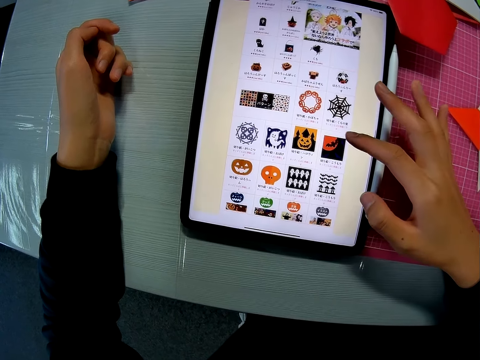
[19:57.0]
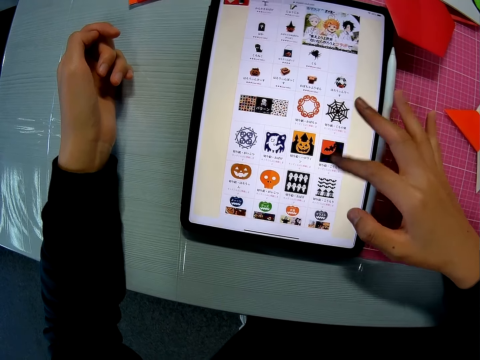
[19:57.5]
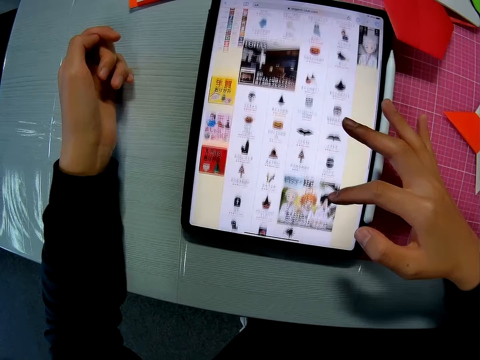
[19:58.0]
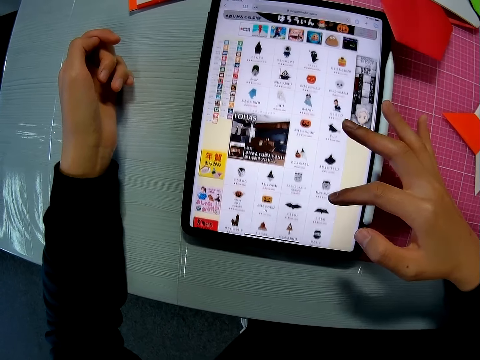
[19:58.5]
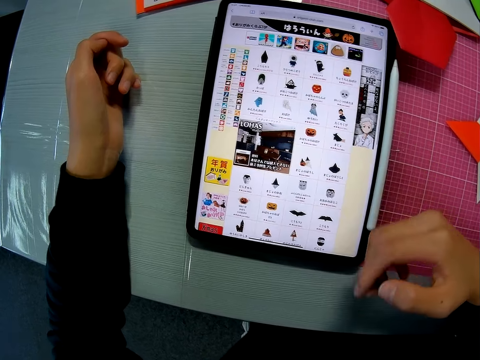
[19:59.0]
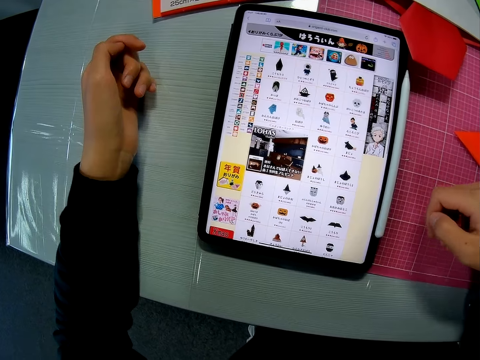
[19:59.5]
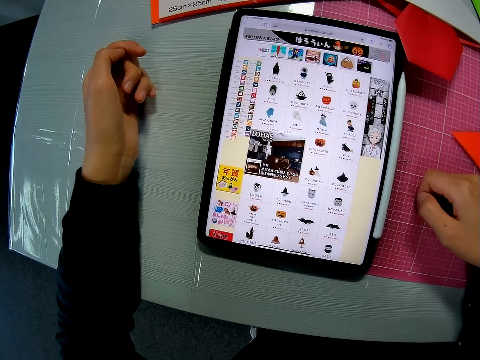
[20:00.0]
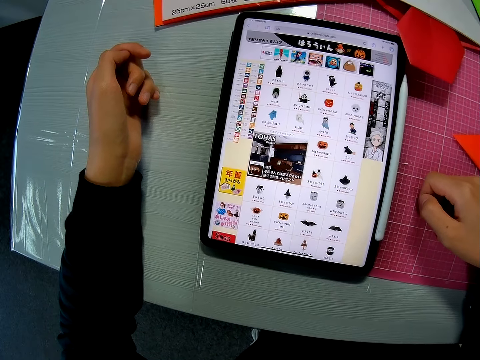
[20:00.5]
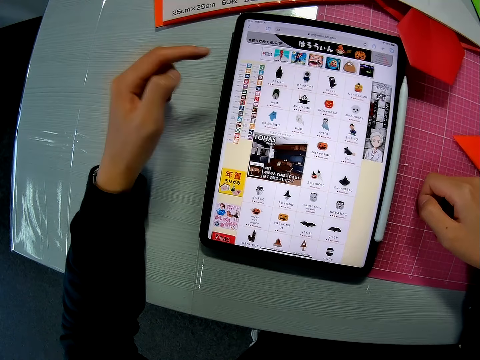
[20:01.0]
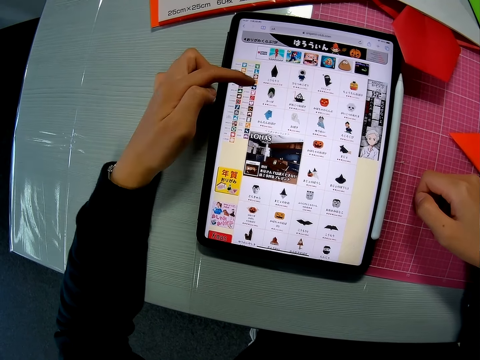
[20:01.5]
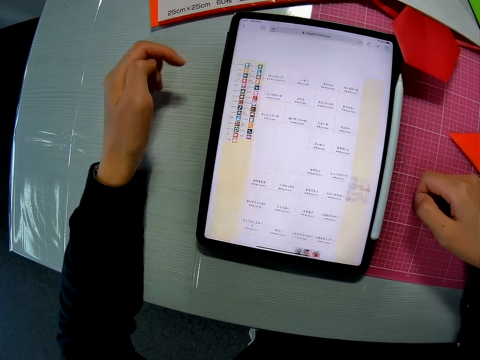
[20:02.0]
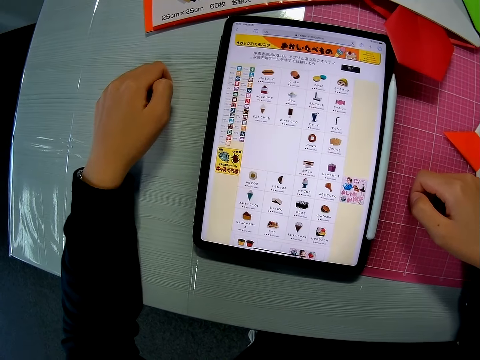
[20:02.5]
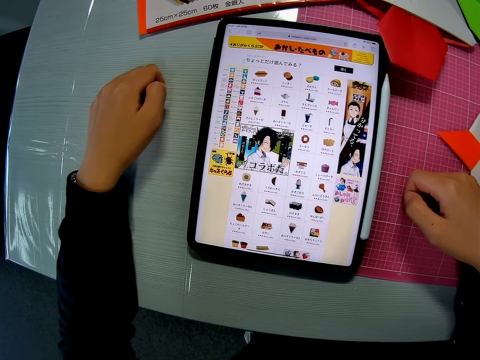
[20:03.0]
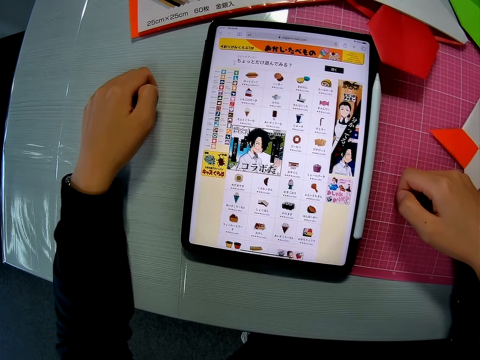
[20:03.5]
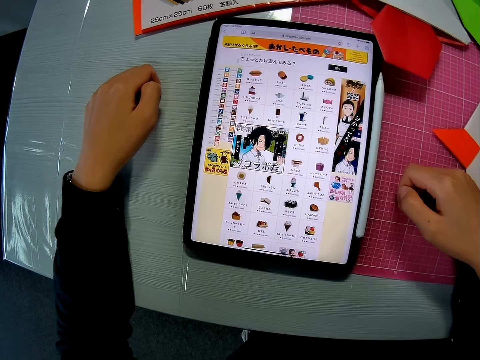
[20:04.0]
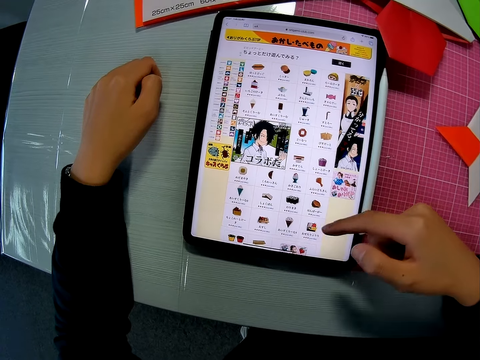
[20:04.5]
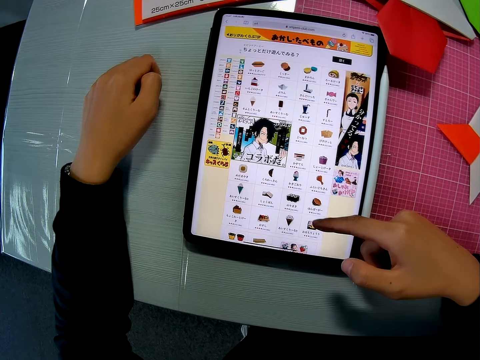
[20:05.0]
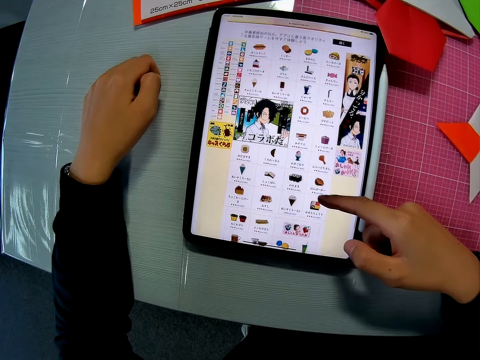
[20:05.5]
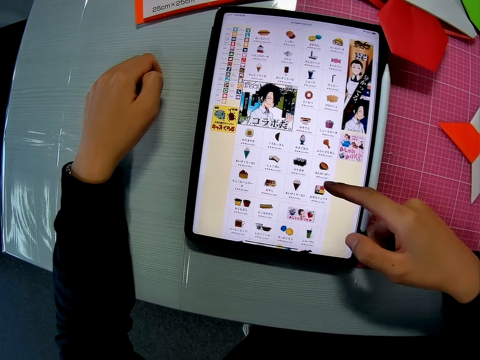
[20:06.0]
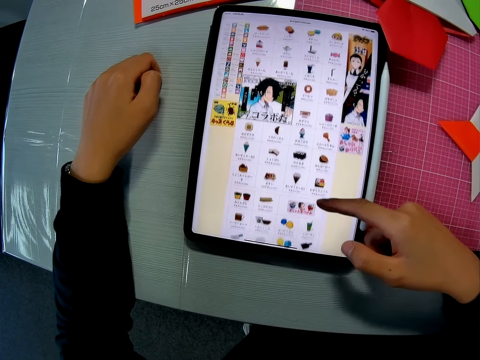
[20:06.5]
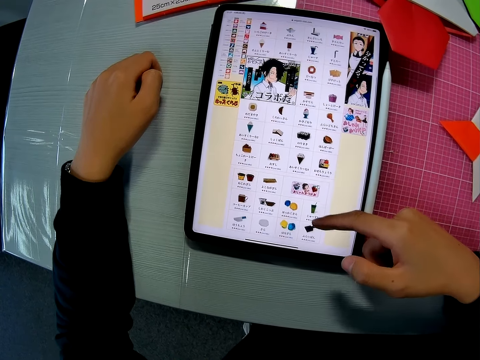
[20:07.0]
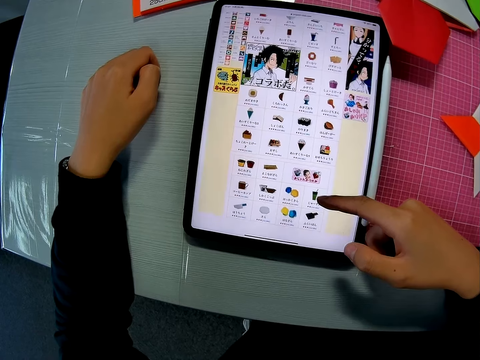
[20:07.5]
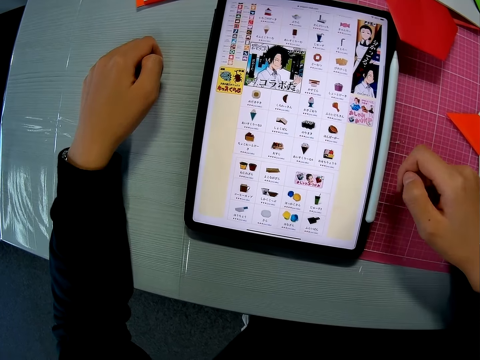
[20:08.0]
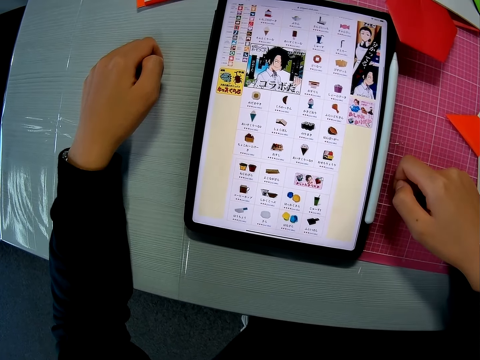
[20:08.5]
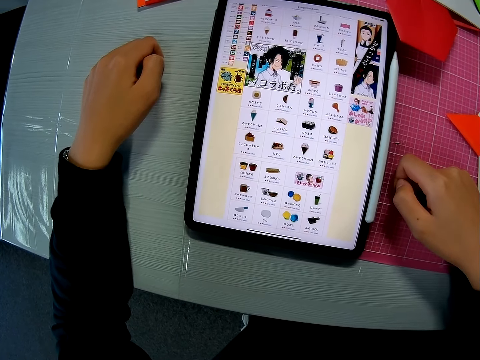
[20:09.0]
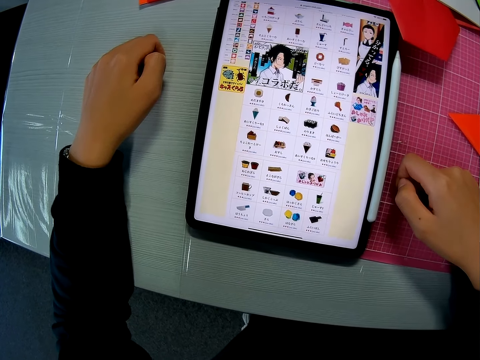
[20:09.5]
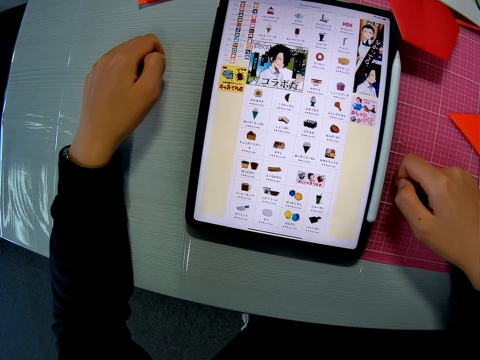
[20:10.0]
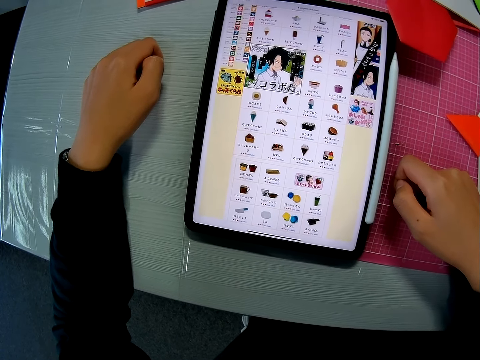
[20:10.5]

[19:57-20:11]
The camera wearer pulls her finger off the tablet. She puts her hand on the mat. She presses the tablet. She scrolls the tablet. She pulls her finger off the tablet. She puts her hand on the mat.

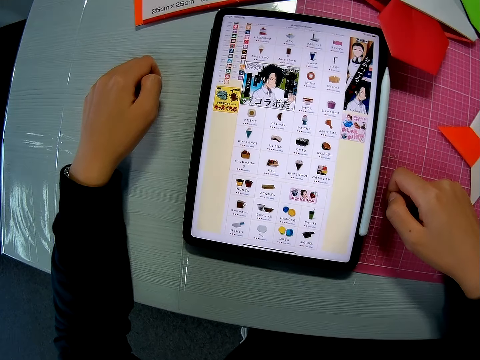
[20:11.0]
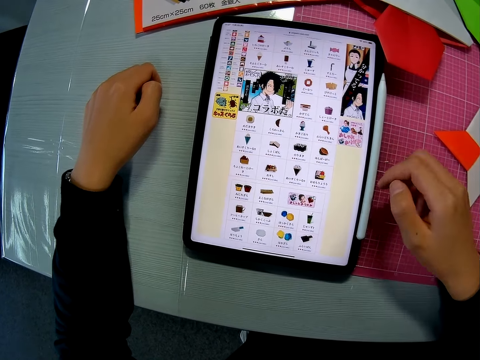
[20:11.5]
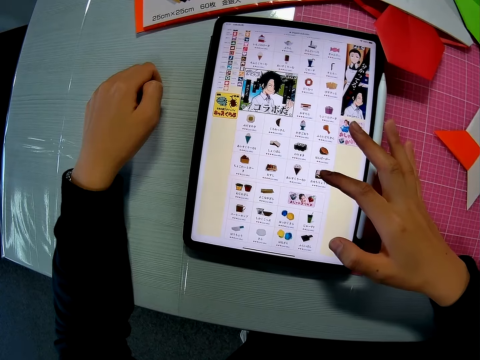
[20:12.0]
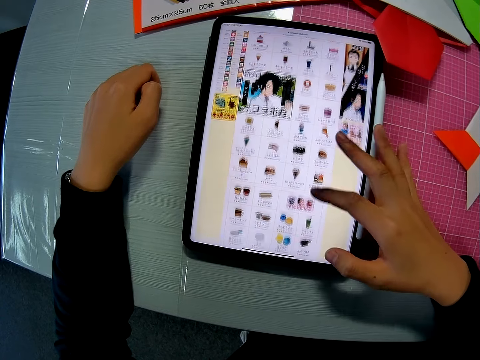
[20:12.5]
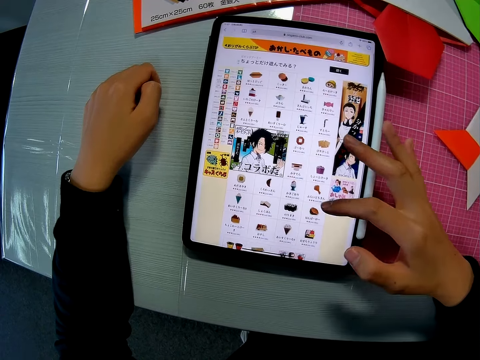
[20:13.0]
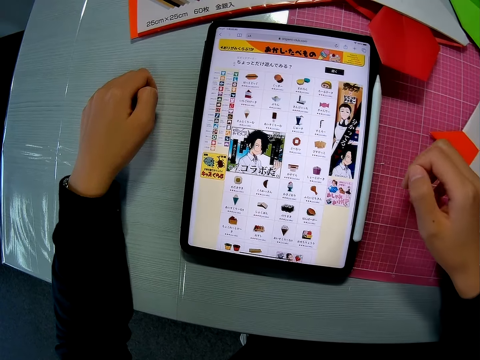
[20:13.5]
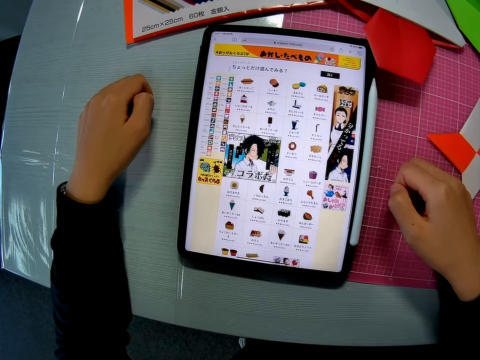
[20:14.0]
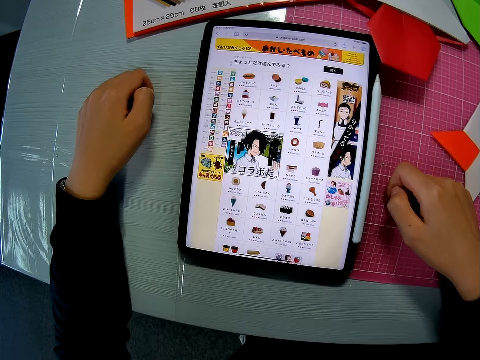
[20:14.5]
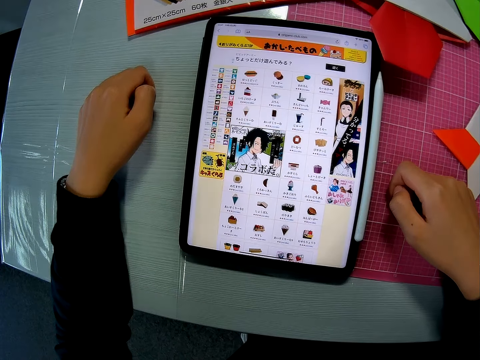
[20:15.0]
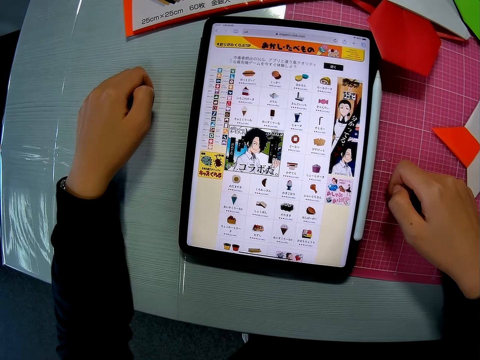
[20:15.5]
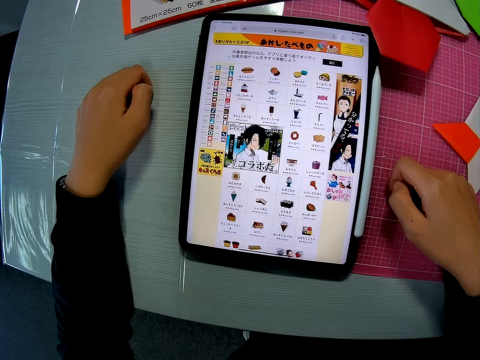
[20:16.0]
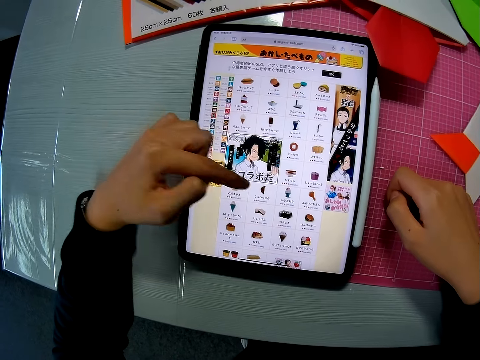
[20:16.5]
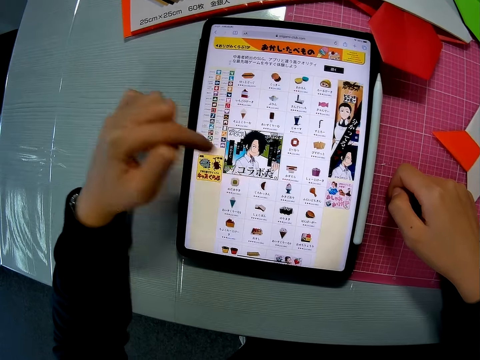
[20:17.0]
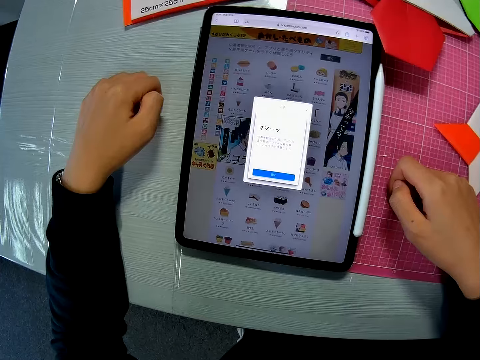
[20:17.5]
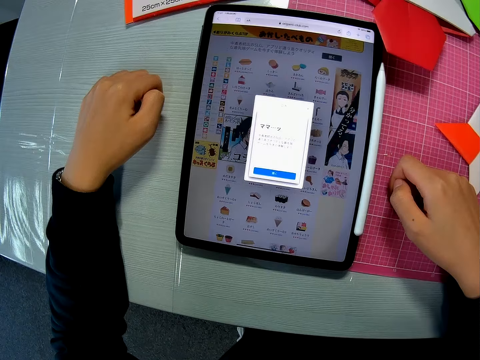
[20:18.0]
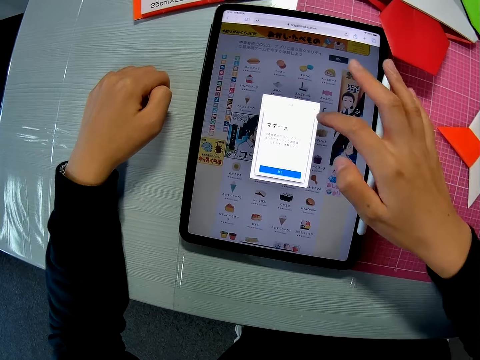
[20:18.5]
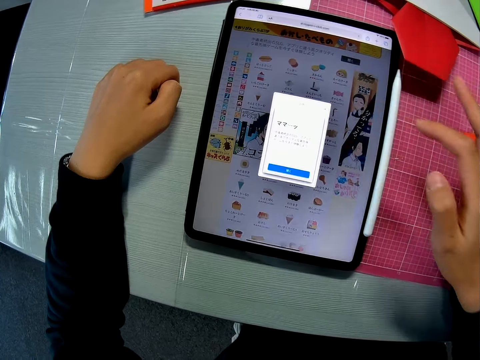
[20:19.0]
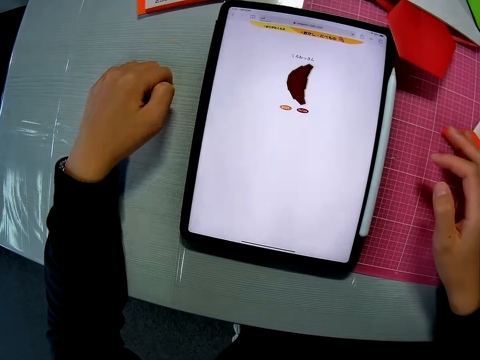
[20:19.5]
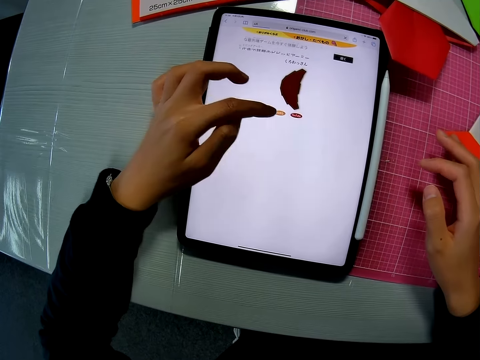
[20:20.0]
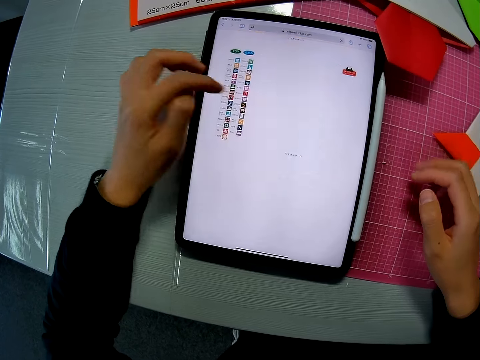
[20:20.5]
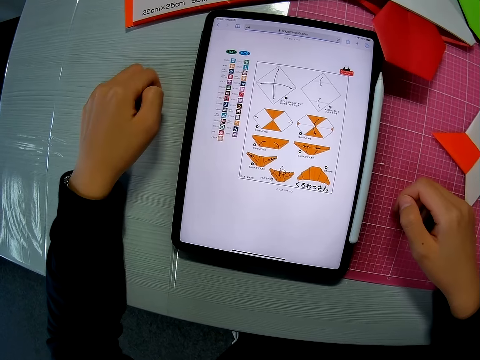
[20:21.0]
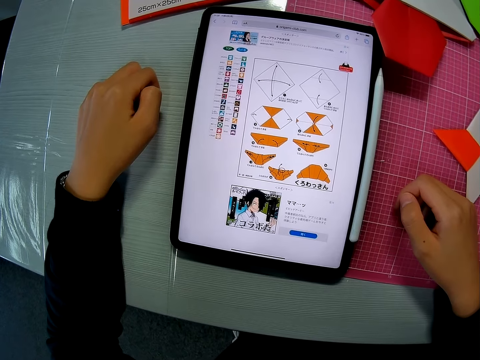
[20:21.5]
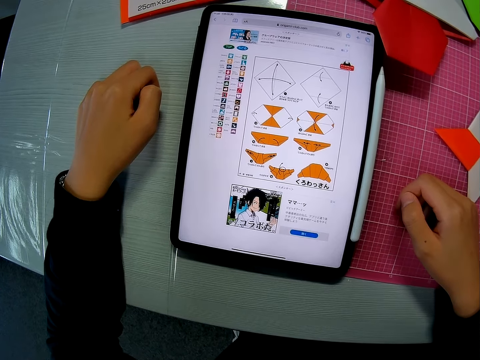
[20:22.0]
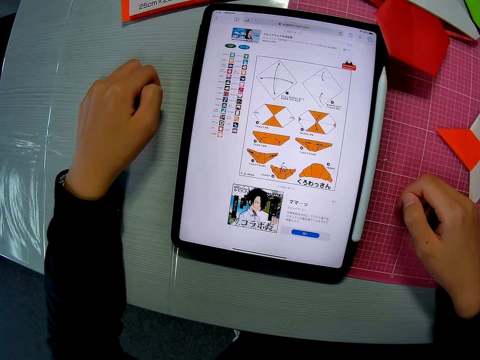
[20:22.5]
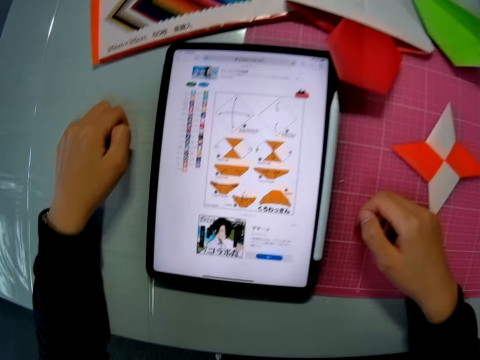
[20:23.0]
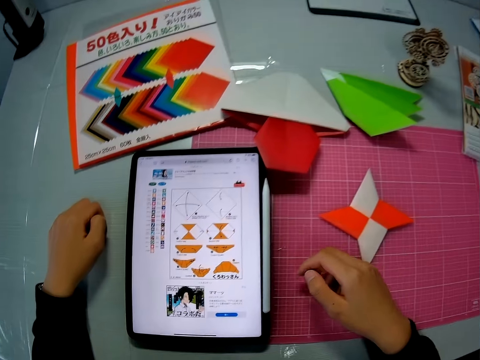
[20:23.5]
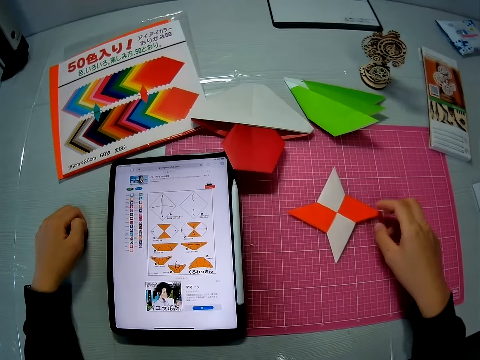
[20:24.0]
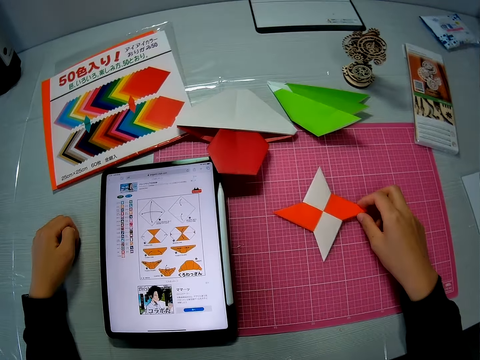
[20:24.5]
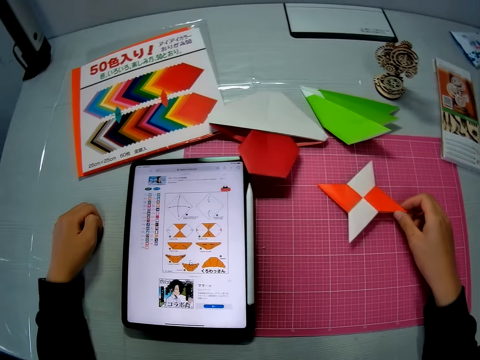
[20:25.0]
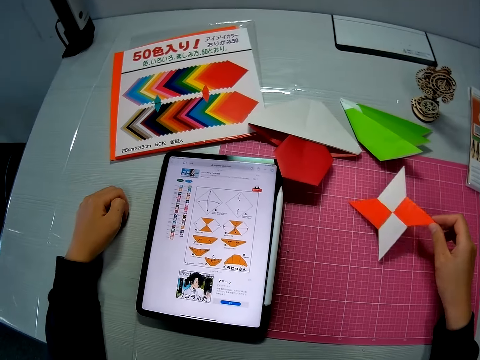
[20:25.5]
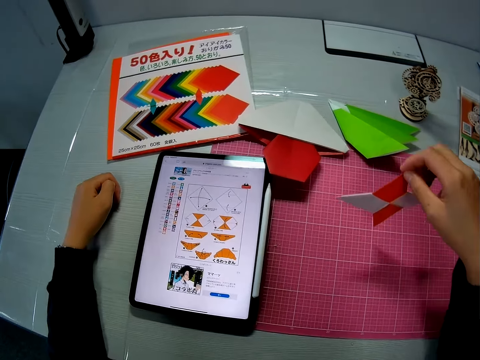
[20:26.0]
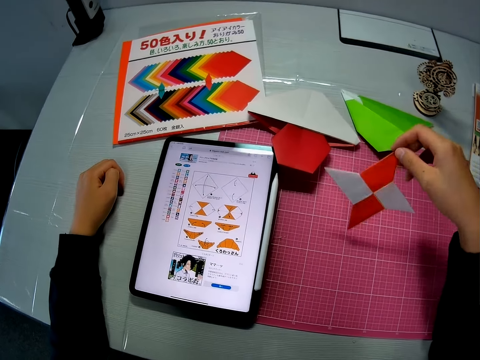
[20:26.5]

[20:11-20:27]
The camera wearer scrolls the tablet. She puts her hand on the mat. She presses the tablet. She pulls her finger off the tablet. She presses the tablet. She puts her hand on the mat. She presses the tablet. She puts her hand on the table. She moves the orange colored paper on the table. She picks up a paper star.
